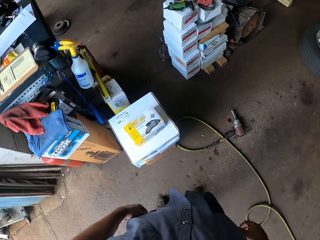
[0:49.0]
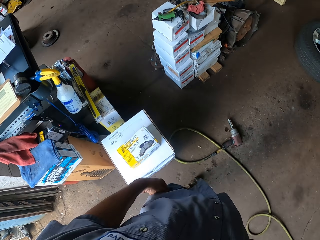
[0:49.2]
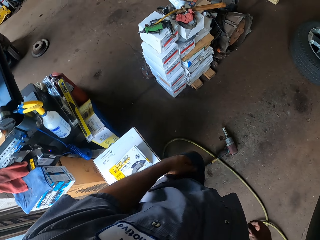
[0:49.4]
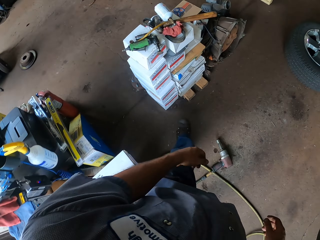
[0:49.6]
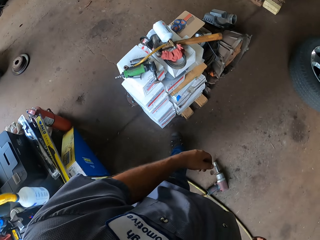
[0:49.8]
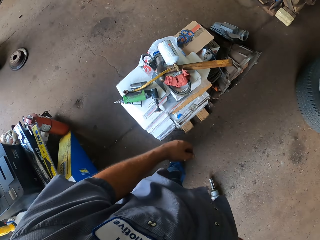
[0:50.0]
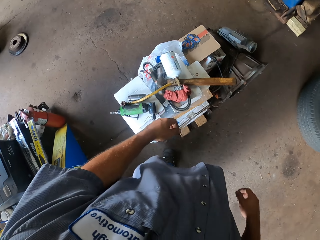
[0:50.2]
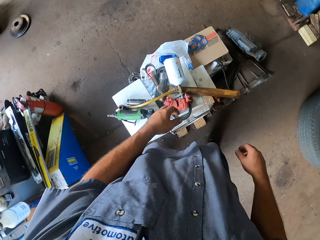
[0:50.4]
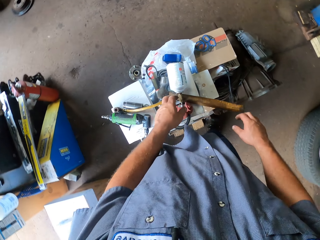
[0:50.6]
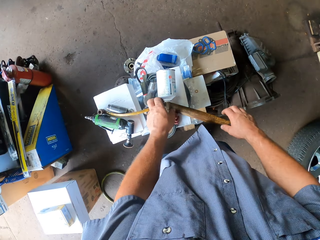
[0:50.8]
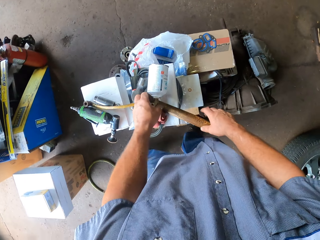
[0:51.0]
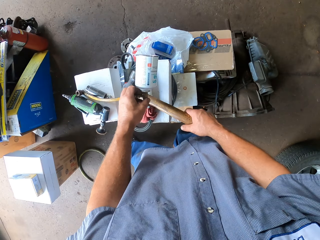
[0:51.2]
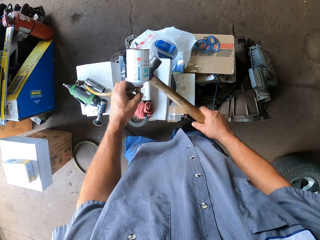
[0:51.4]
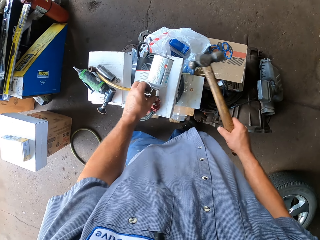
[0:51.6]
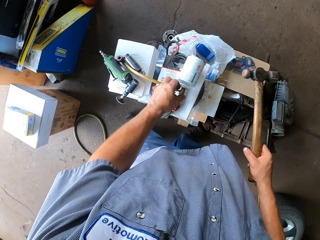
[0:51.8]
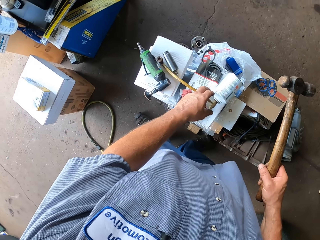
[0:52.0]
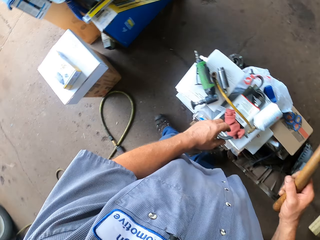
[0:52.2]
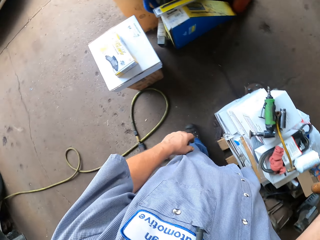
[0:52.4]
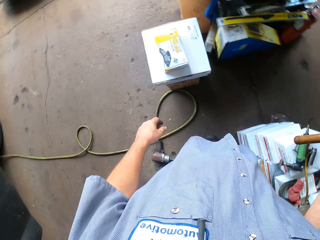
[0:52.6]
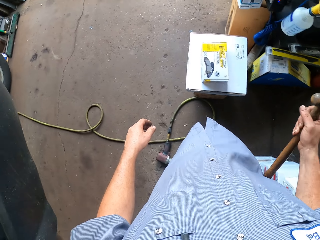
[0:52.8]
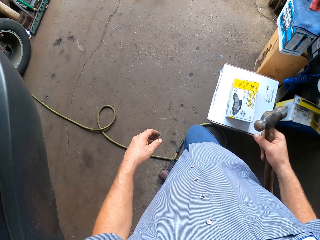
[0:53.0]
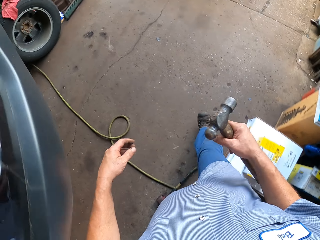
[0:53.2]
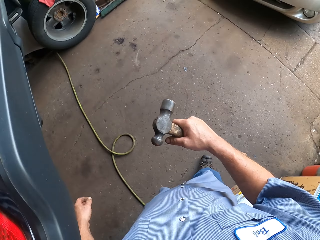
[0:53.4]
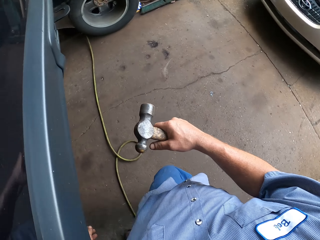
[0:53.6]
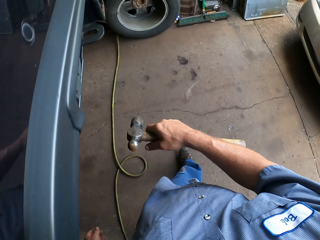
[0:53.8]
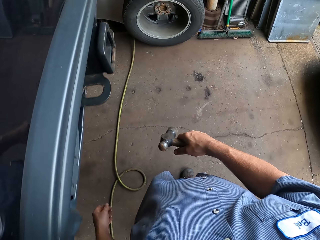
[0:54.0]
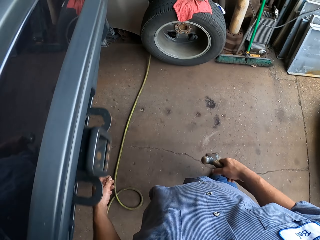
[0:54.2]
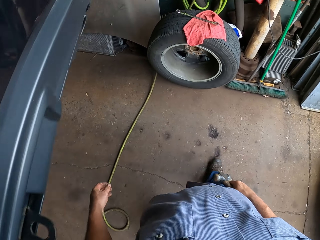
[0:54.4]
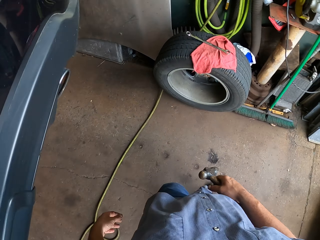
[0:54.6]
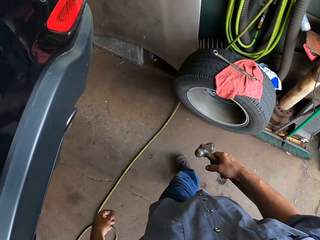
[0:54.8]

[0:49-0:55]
The camera wearer picks up a hammer from the table. They walk towards the car metal.

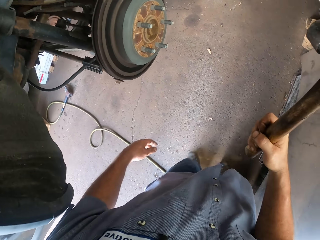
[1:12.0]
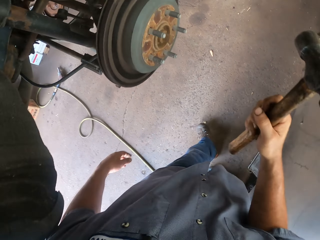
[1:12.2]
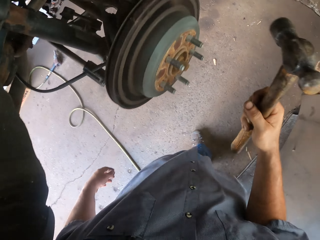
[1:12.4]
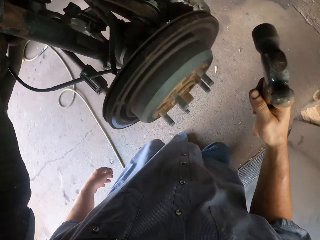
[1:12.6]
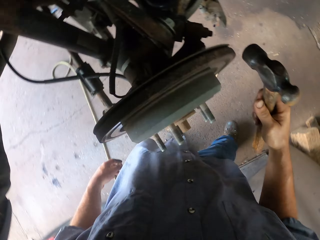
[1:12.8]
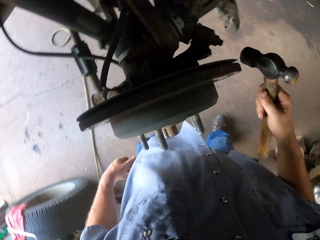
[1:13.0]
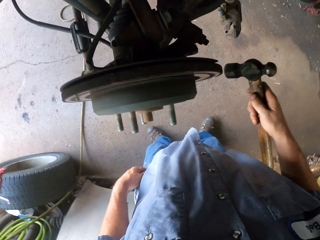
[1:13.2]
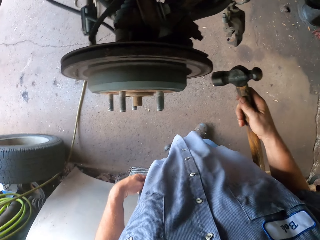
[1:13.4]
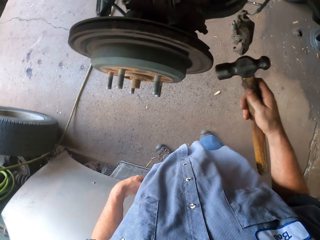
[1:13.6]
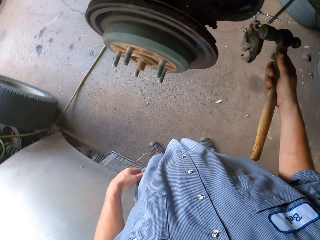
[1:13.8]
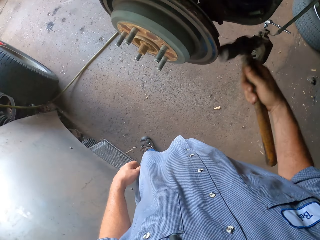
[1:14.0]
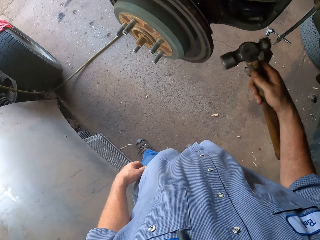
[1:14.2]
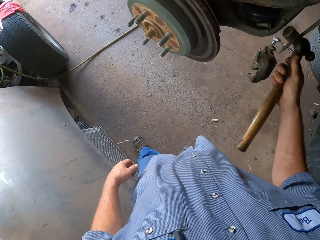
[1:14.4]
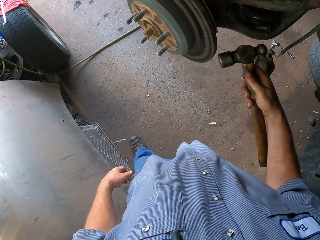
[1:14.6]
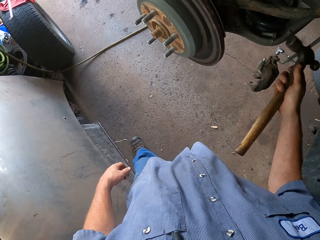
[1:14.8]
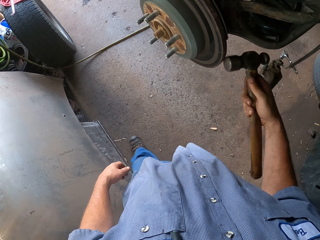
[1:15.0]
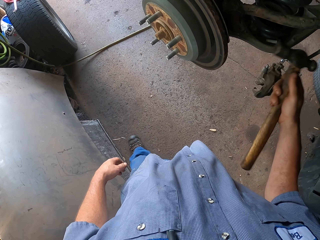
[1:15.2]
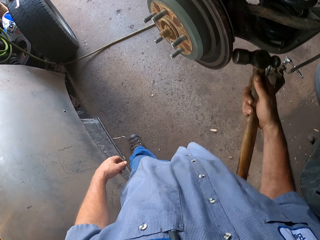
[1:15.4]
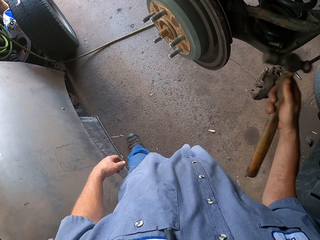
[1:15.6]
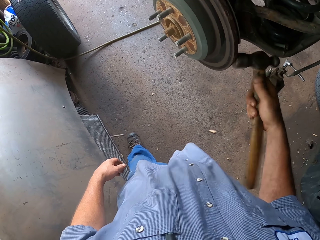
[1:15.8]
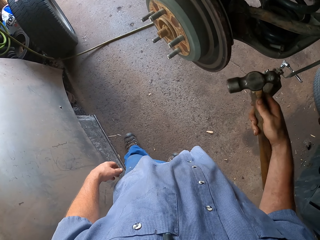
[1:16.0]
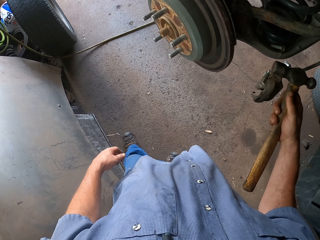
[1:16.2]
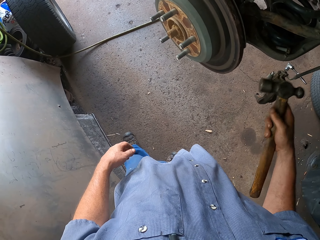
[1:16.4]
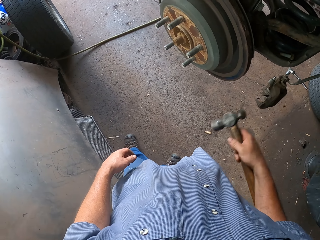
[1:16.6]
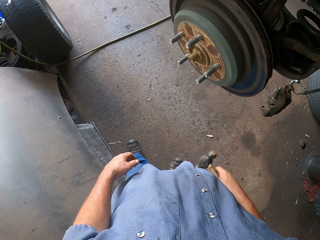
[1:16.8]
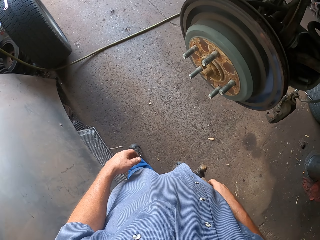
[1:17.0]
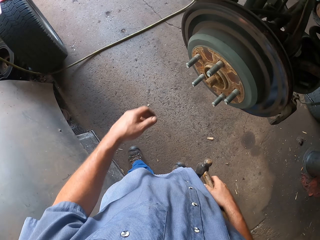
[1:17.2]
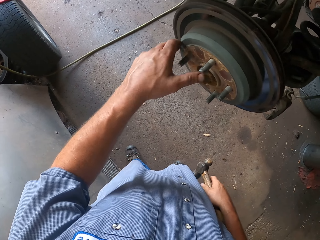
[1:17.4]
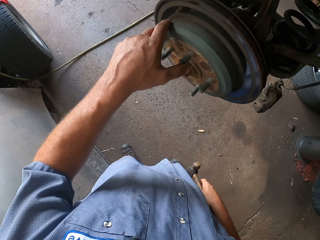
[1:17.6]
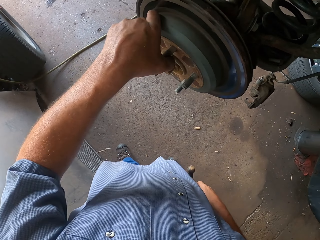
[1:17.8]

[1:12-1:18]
The camera wearer stares at the car metal. They hit the car metal with the hammer.

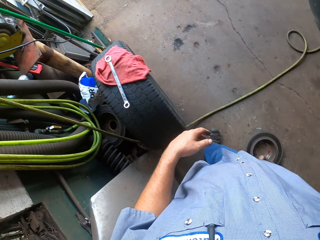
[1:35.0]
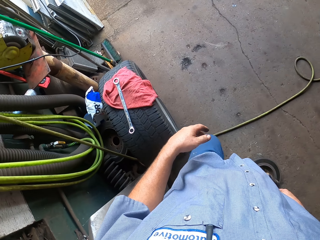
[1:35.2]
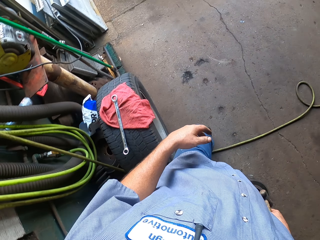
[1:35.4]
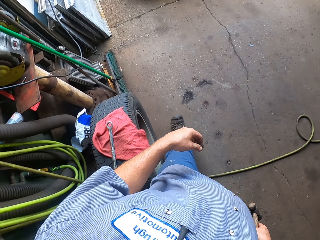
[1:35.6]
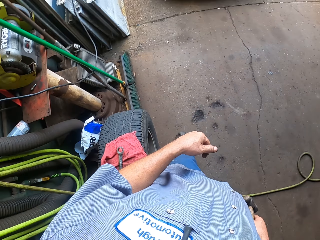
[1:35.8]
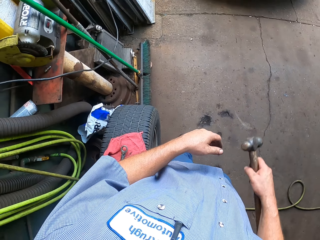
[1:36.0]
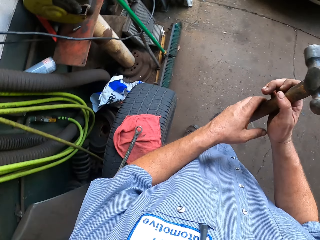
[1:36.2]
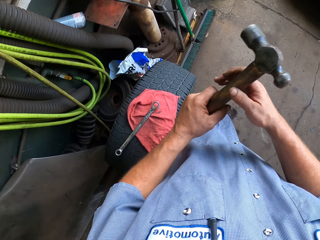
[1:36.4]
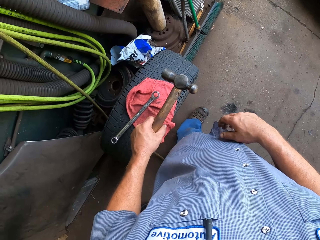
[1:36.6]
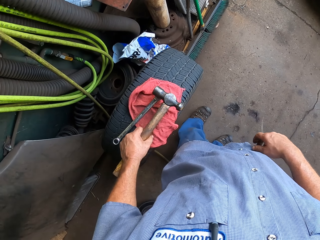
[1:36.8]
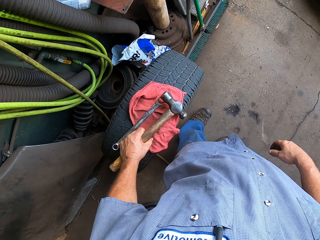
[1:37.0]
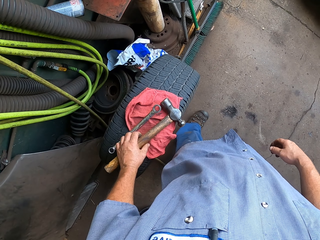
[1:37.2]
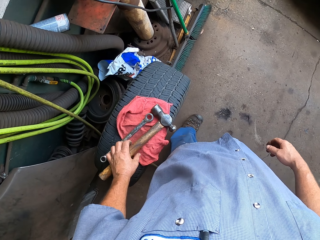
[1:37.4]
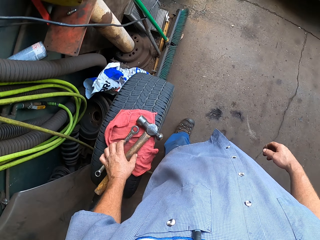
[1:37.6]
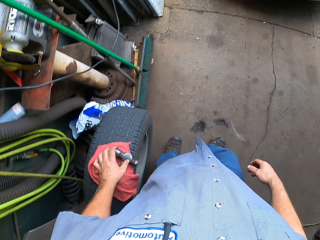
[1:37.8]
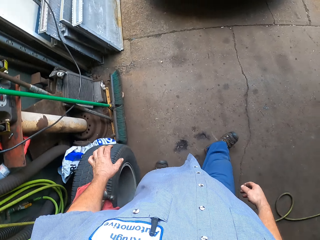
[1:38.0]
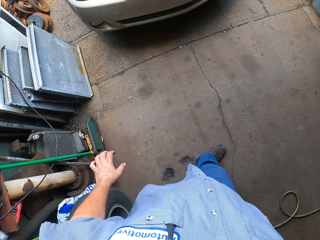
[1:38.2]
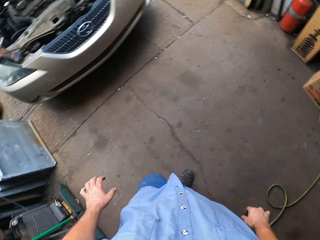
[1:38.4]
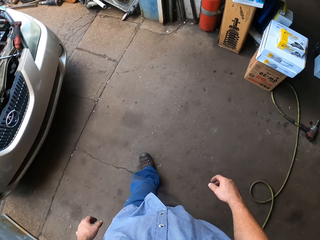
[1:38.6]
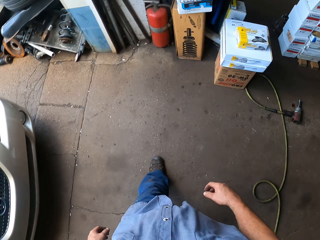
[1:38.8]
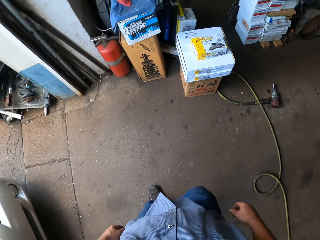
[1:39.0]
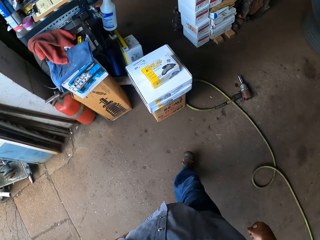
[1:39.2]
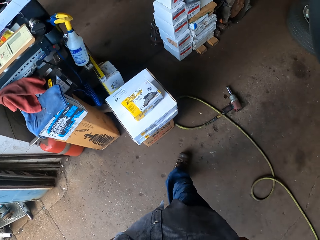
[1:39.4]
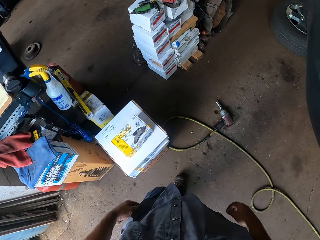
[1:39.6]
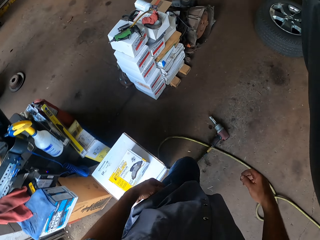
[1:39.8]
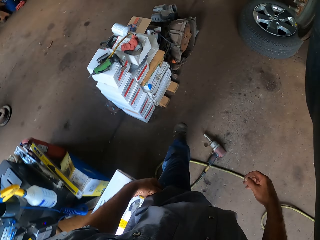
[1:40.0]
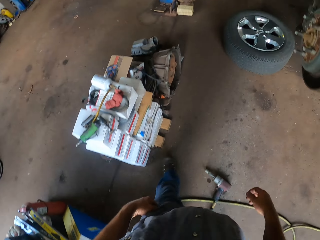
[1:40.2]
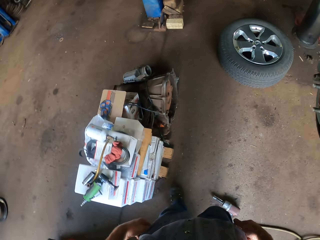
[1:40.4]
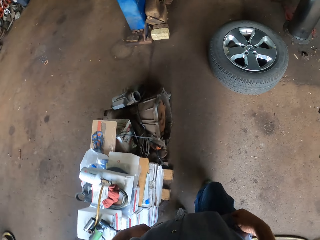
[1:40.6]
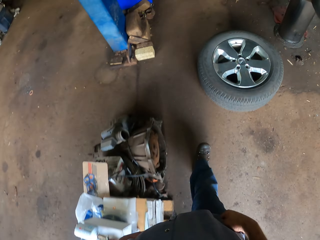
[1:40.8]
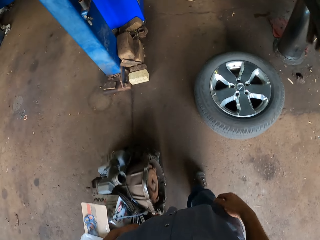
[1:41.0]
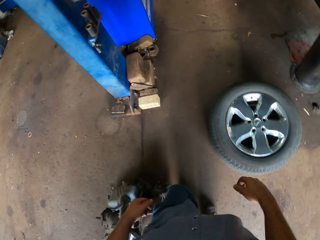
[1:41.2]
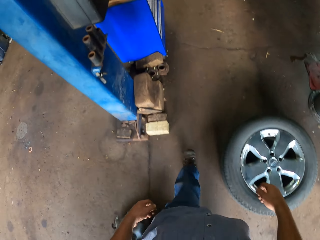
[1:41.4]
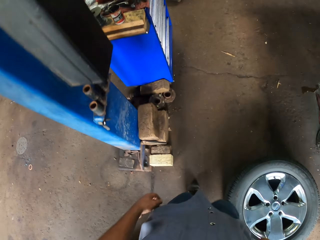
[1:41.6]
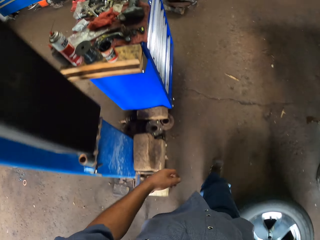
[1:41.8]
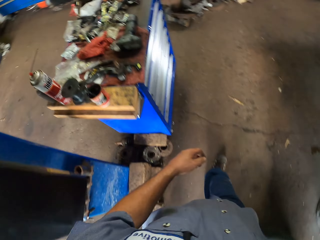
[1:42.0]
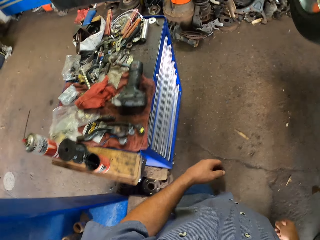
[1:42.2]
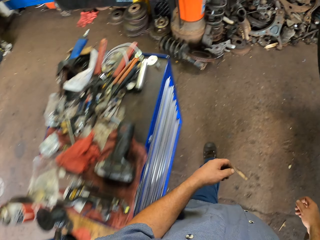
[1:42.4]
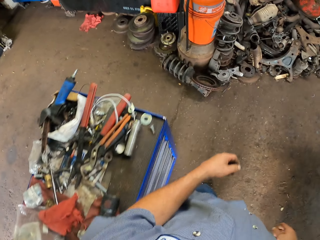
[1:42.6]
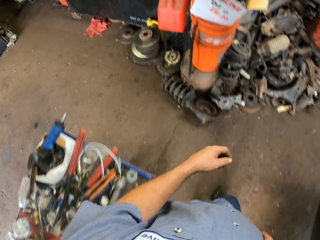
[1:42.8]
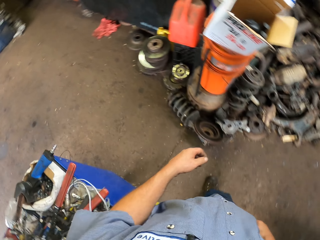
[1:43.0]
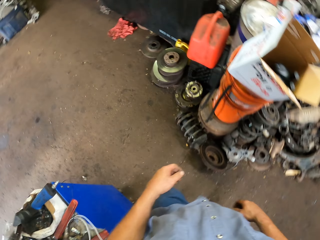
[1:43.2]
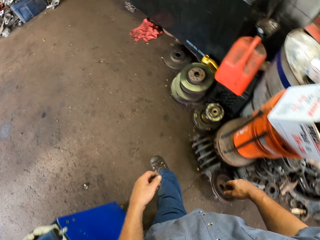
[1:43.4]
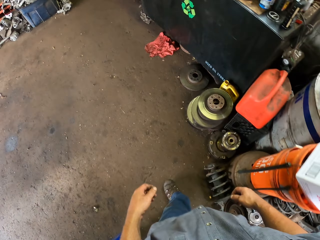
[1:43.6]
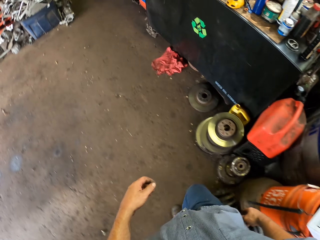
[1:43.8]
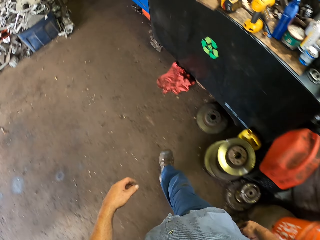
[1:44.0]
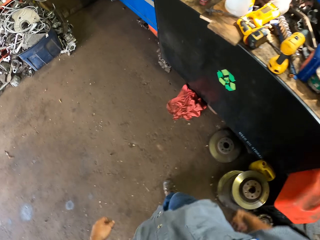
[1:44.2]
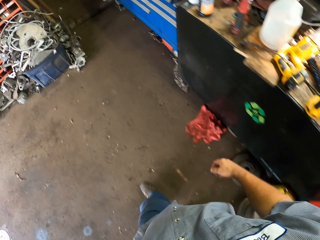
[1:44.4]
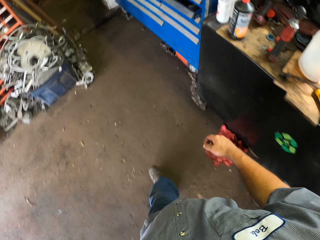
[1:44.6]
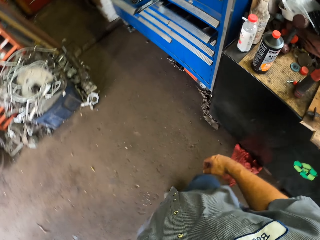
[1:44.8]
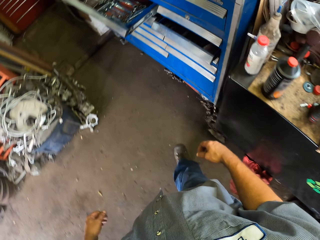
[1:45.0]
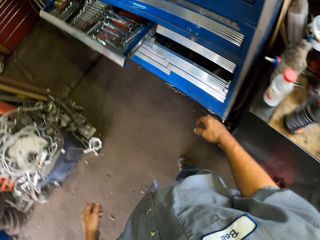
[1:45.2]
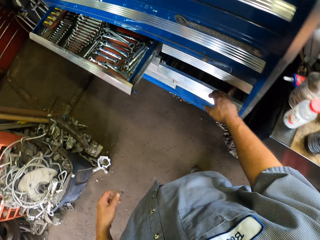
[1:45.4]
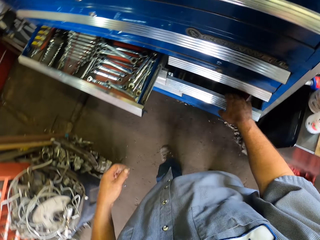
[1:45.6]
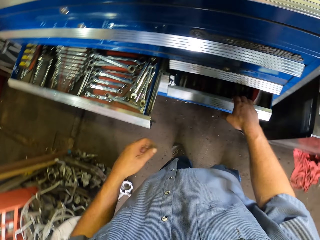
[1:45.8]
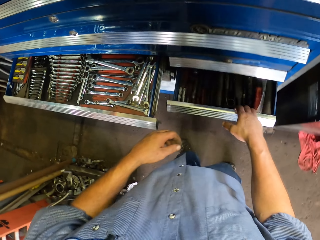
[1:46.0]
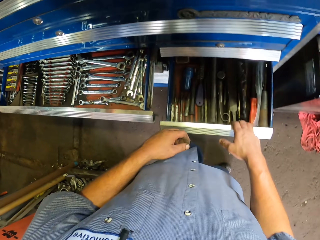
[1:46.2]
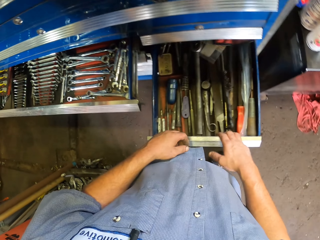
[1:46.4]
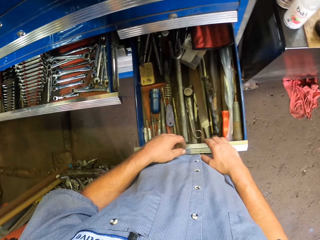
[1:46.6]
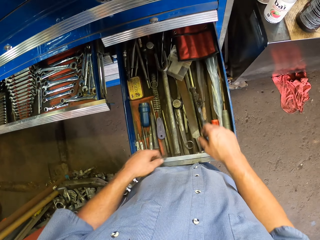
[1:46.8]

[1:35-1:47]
The camera wearer puts the hammer on the tire. They walk around the garage. They open a toolbox drawer.
